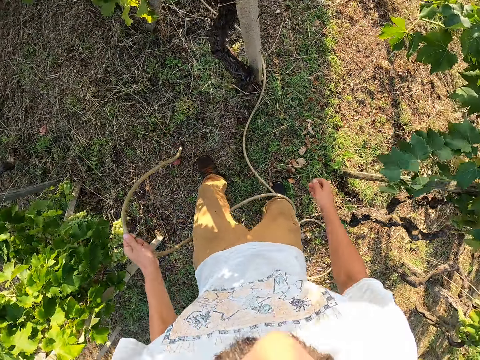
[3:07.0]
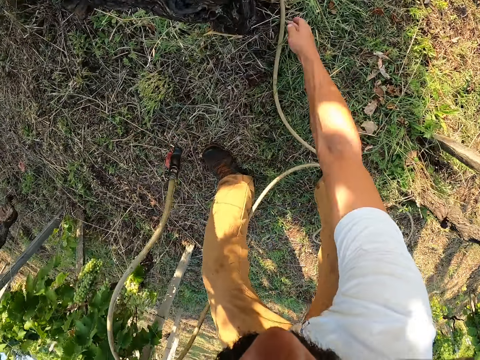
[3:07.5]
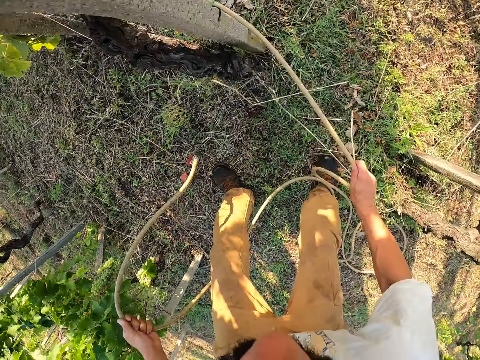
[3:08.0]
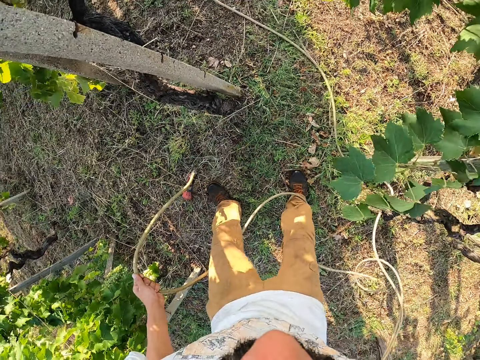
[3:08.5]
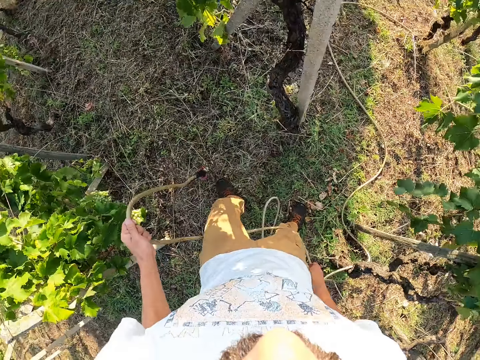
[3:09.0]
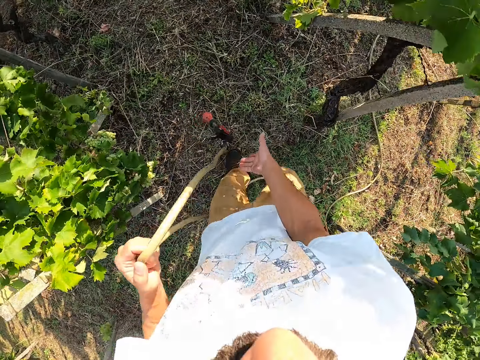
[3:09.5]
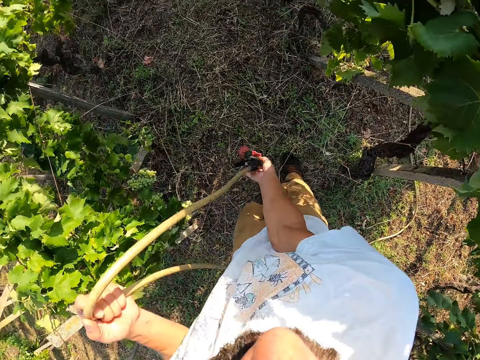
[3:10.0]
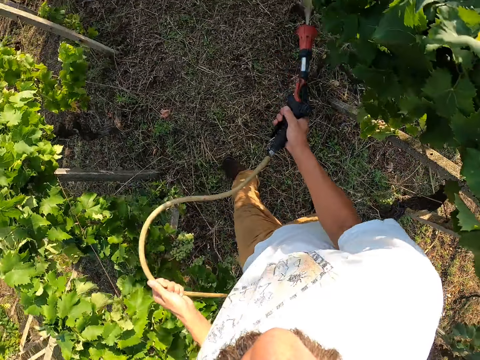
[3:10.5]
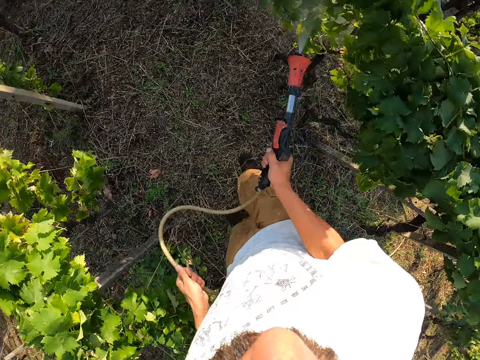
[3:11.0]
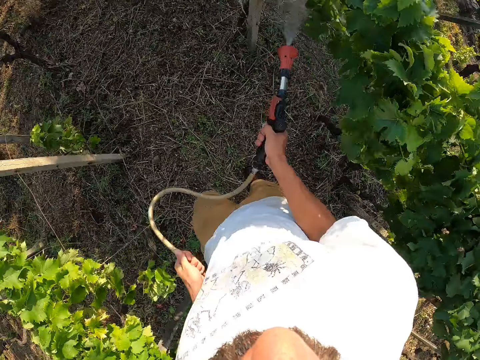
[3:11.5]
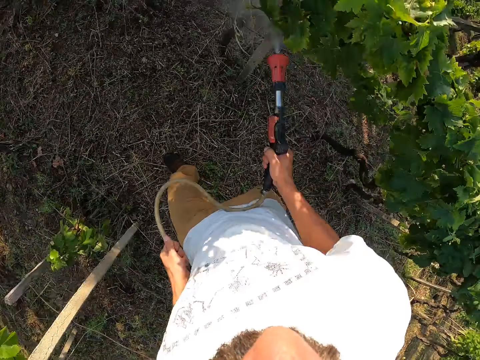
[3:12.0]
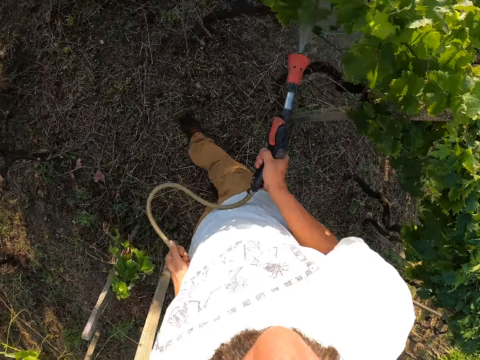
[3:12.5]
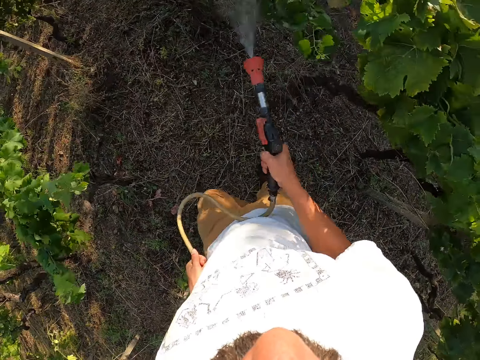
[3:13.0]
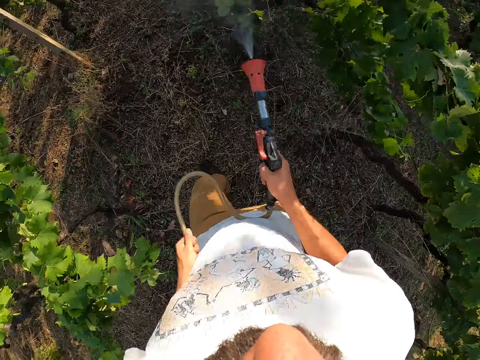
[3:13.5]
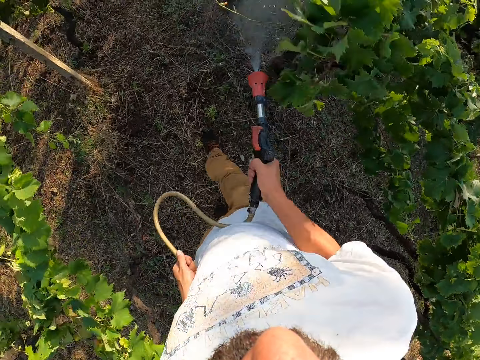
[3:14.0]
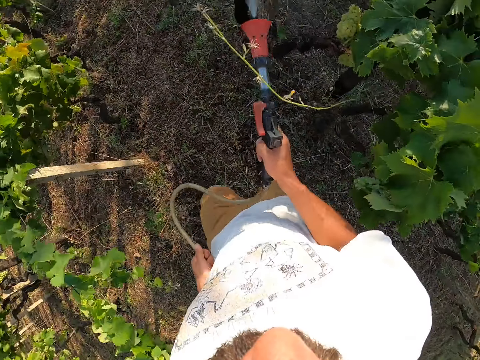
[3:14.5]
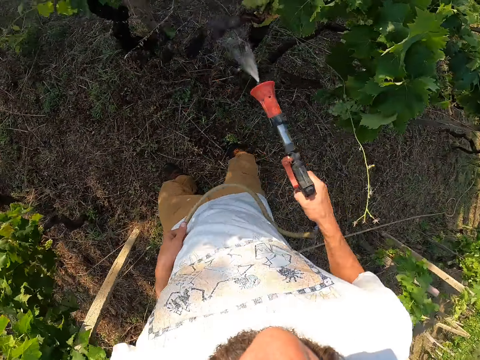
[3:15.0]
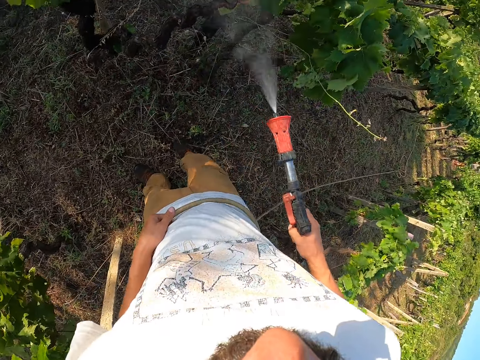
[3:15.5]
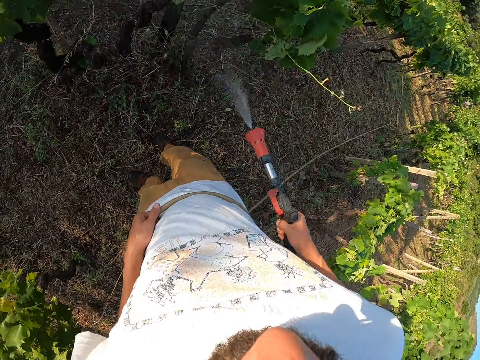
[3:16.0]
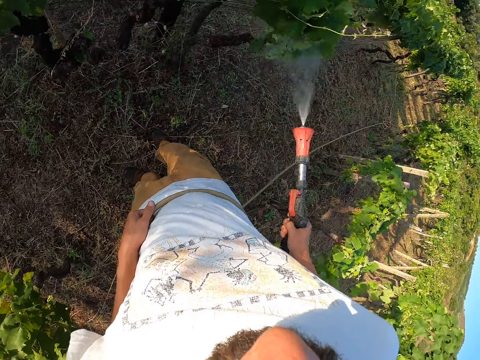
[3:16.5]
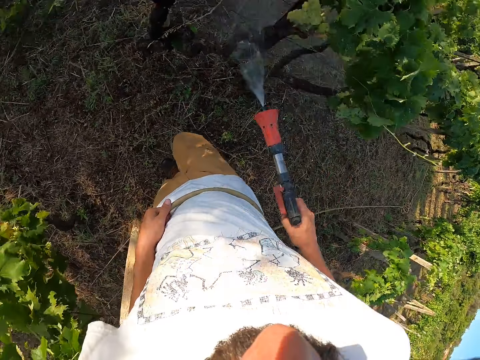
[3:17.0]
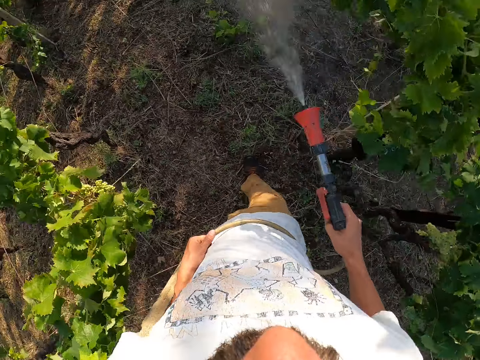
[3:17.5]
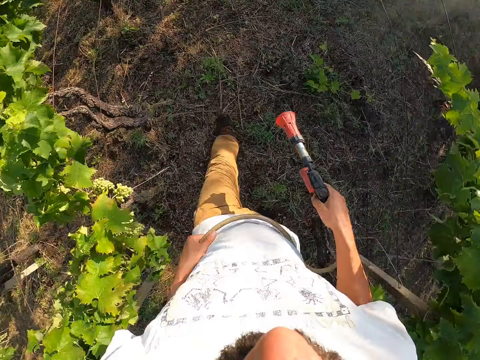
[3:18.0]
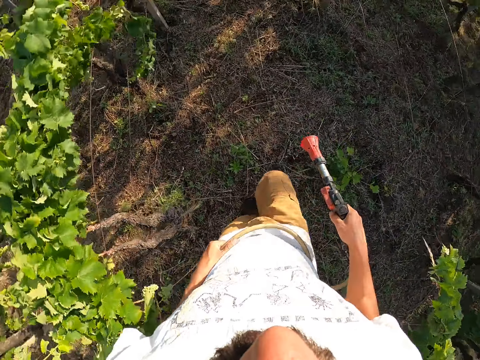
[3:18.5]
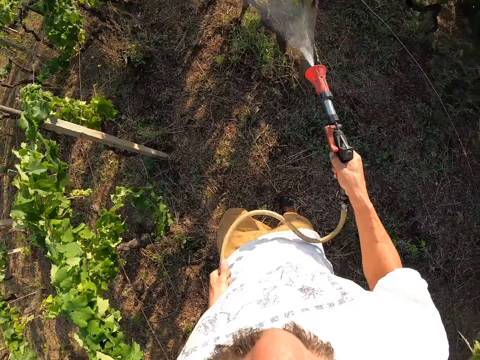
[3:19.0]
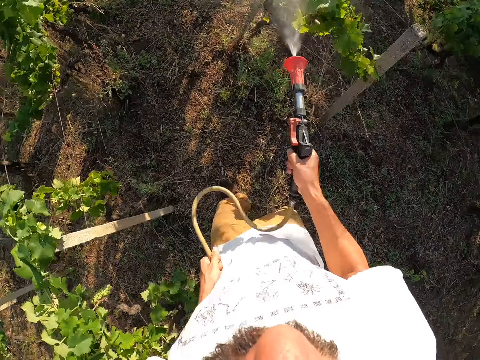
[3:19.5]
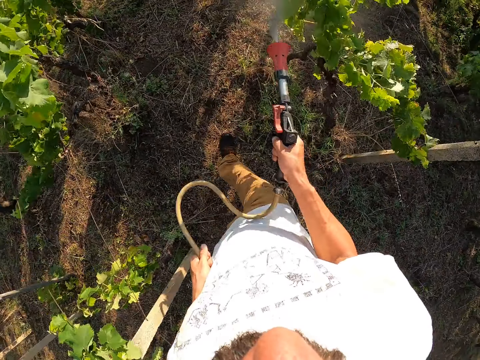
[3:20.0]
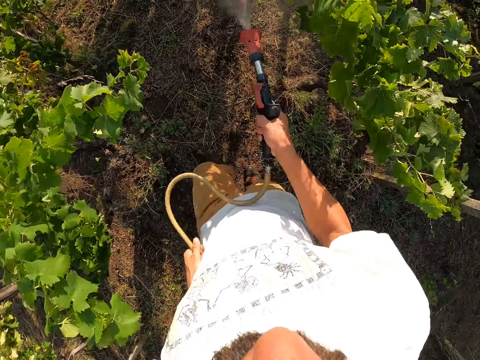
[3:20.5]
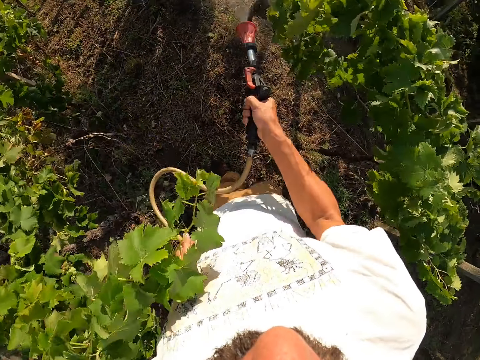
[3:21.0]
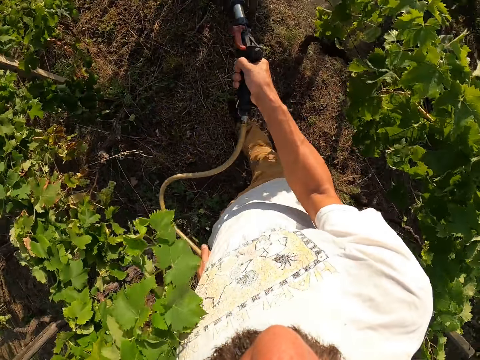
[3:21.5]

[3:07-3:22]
The camera wearer drops the hose pipe. They pull the hose pipe. They drop the hose pipe. They drag the spray gun up with both hands. They take the water spray gun. They switch on the water spray gun and water the trees with the water spray gun. They switch off the water spray gun. They walk. They switch on the water spray gun and water the trees with the water spray gun.

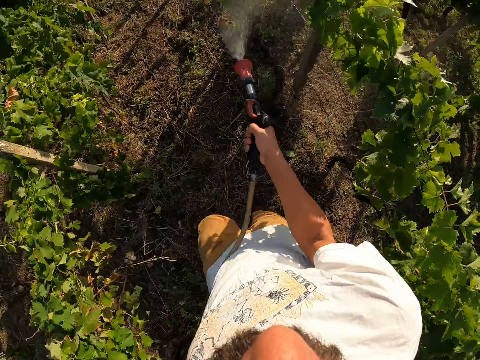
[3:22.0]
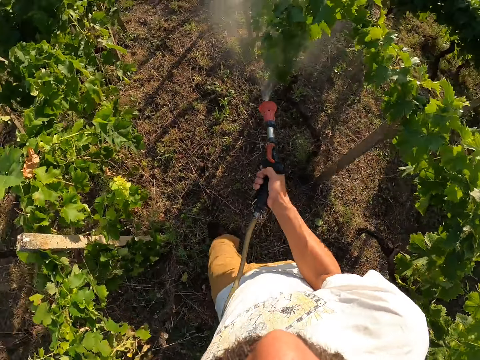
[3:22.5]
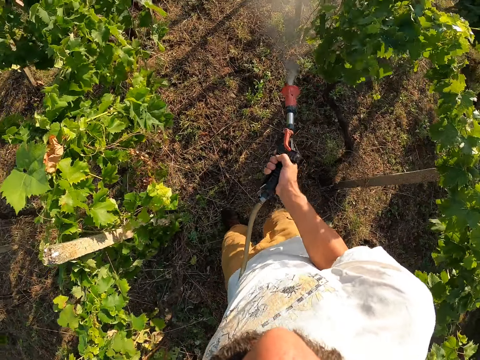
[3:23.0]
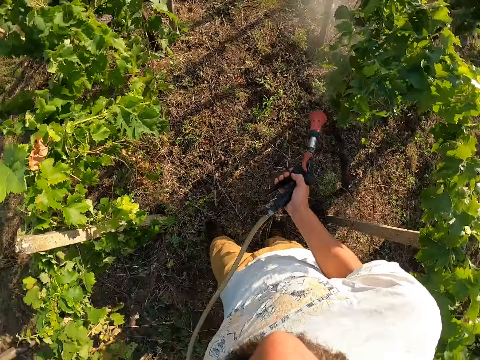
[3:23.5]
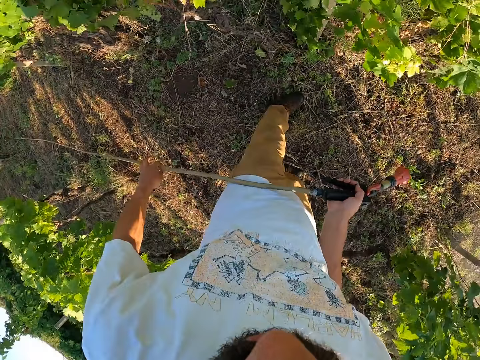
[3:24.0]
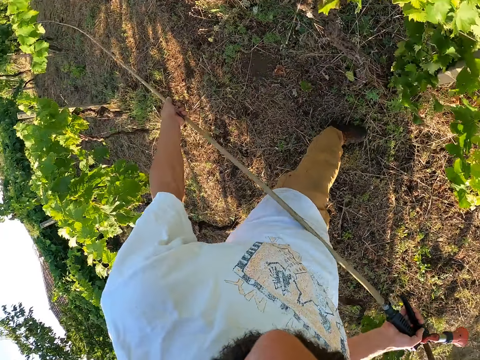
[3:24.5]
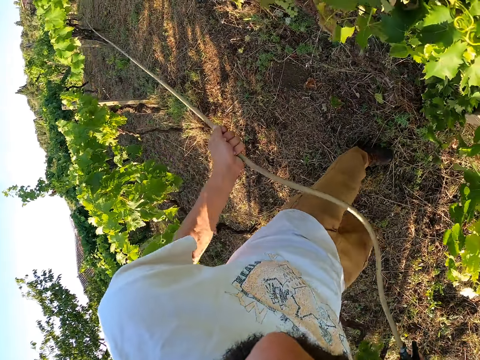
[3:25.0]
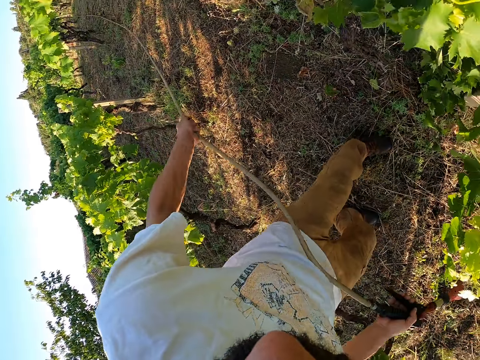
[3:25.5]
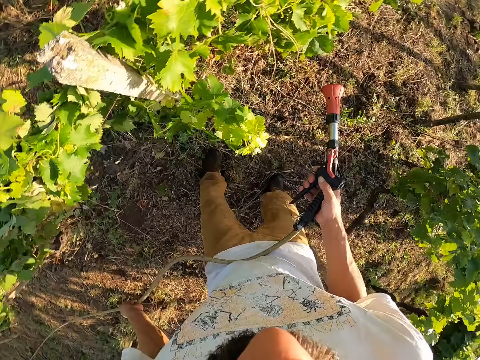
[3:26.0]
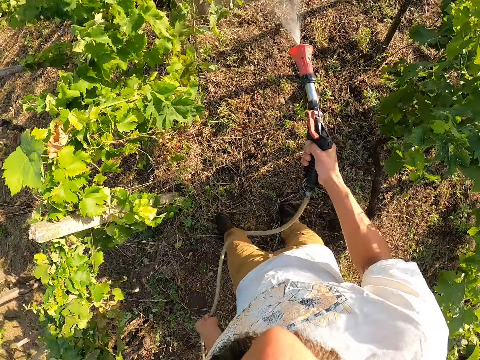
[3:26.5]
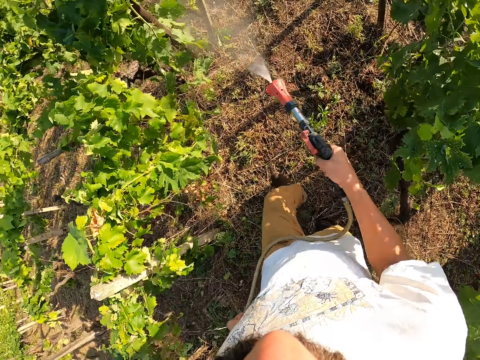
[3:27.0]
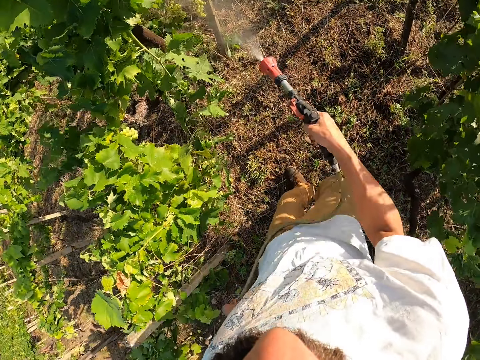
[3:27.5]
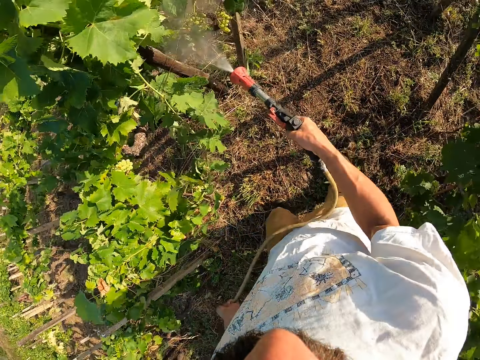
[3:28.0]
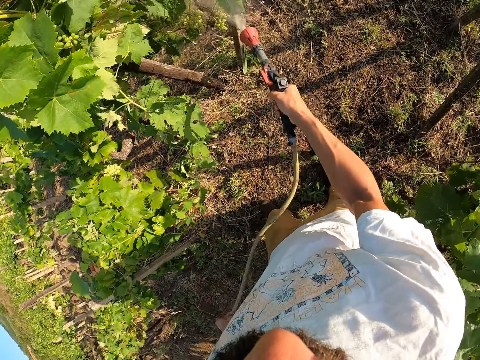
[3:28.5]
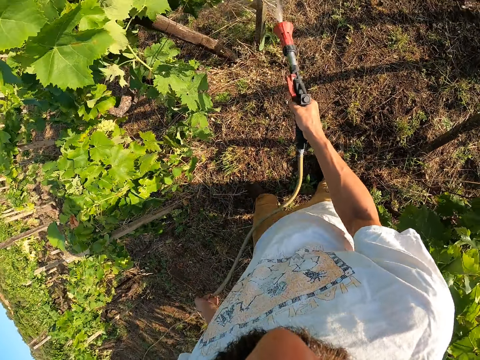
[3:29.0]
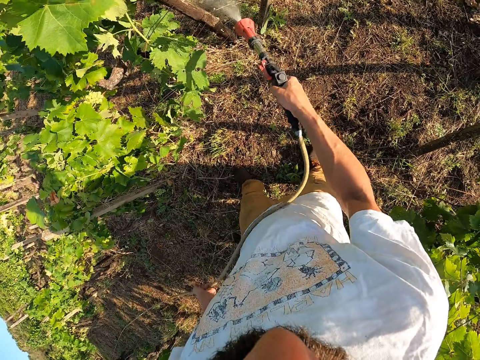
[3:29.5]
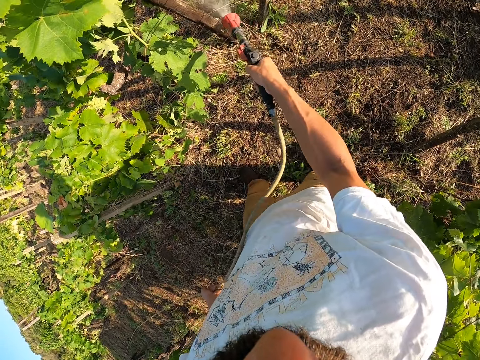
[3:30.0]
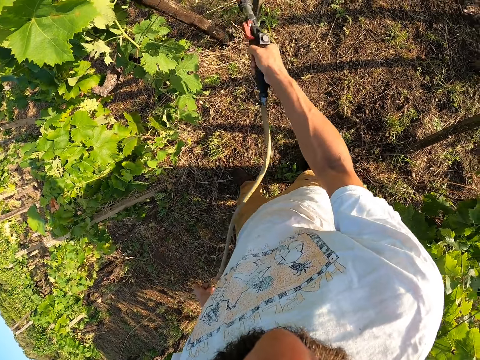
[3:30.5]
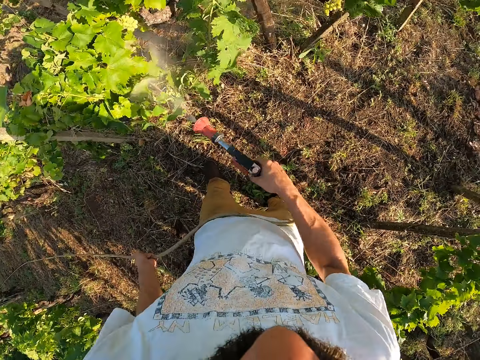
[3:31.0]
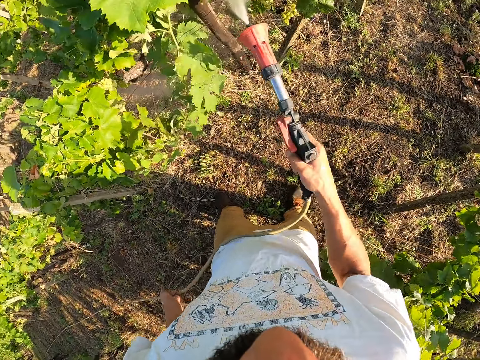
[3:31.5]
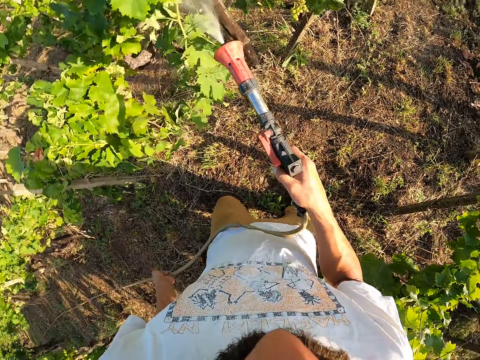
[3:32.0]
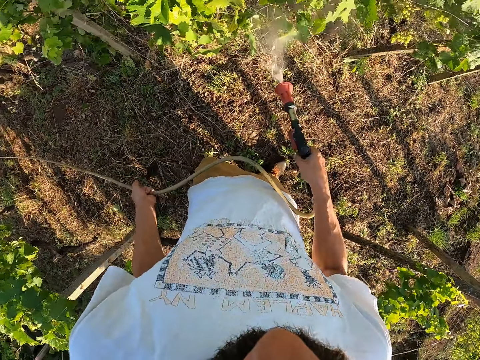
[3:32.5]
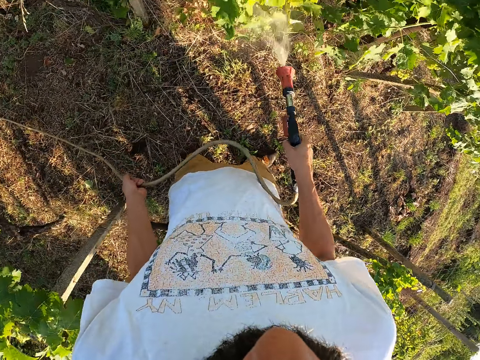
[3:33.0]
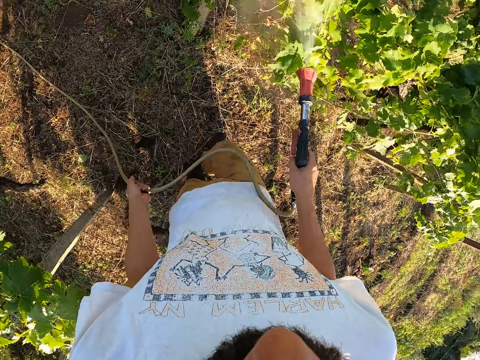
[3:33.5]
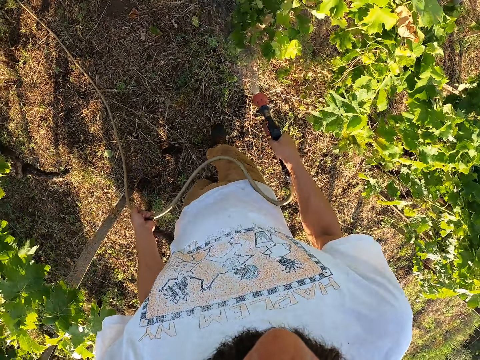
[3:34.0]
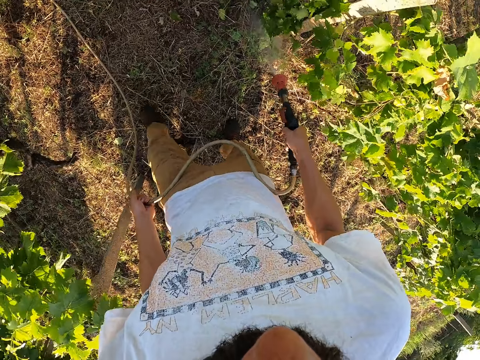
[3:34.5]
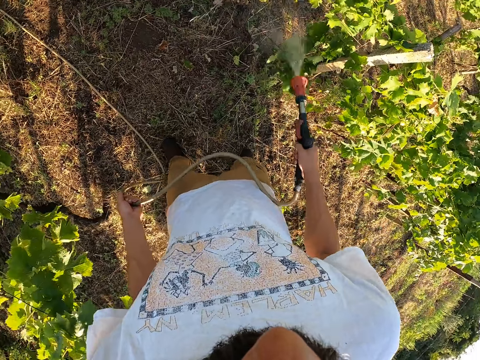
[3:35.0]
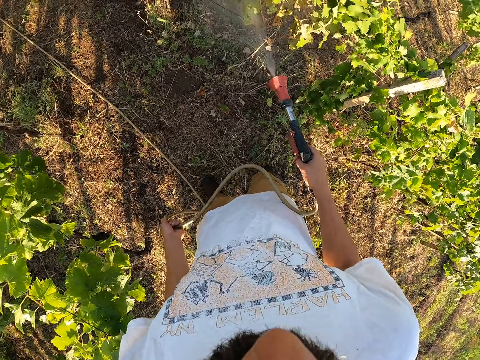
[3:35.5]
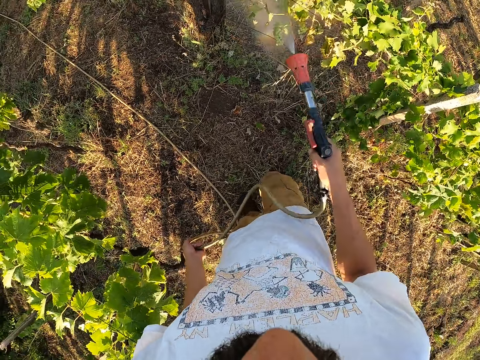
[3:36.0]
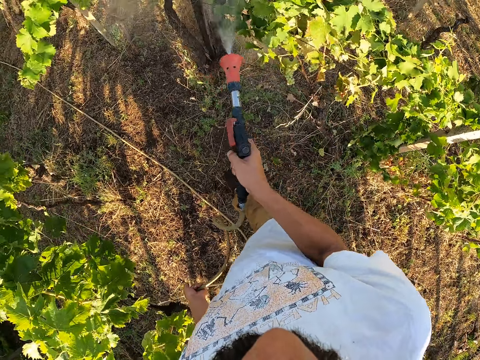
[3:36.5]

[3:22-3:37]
The camera wearer switches off the water spray gun. He drags the hose with his left hand. He switches on the water spray gun and waters the trees with the water spray gun.
